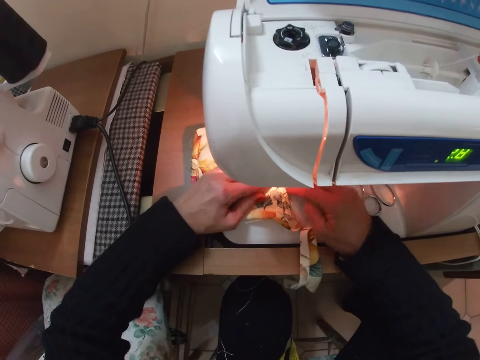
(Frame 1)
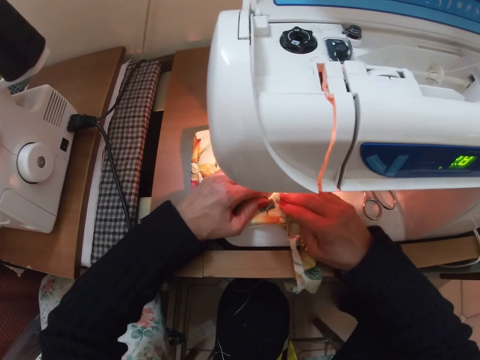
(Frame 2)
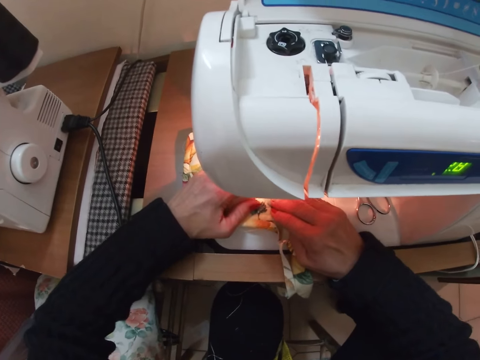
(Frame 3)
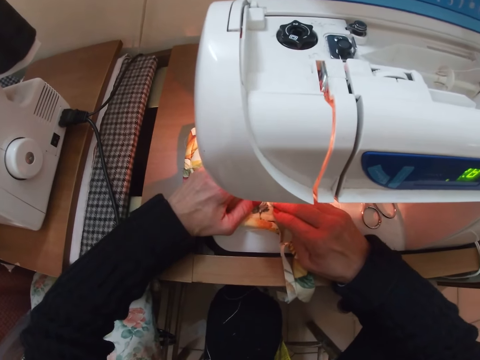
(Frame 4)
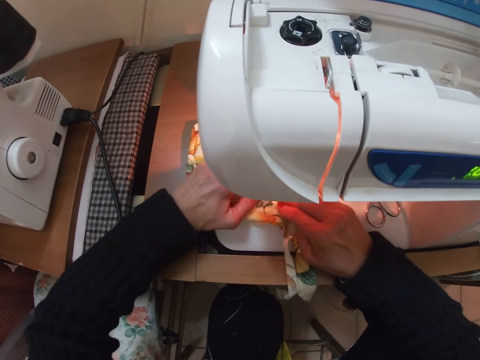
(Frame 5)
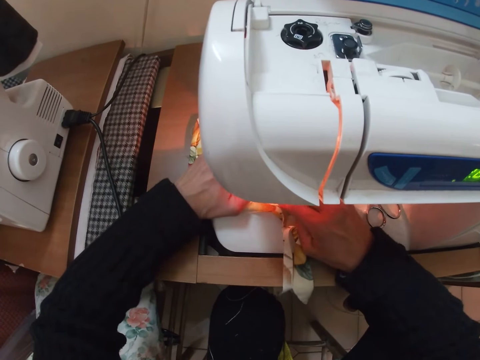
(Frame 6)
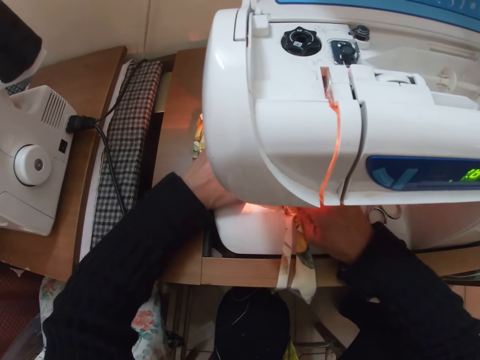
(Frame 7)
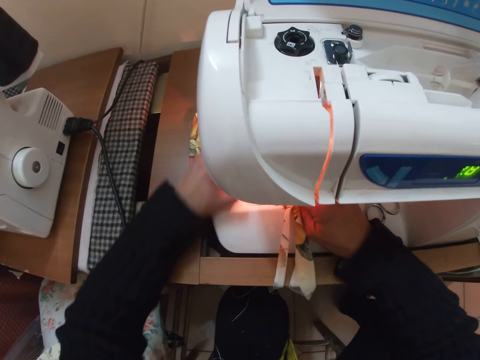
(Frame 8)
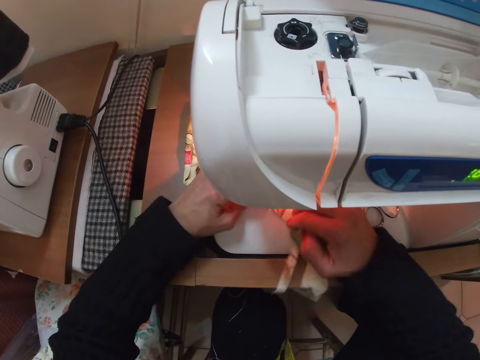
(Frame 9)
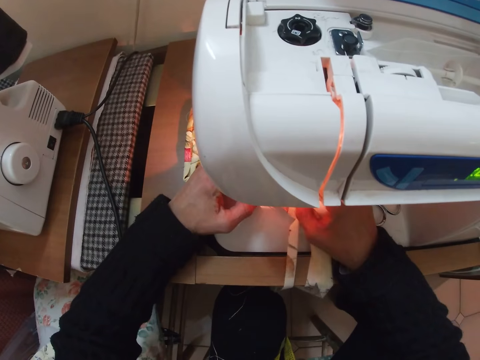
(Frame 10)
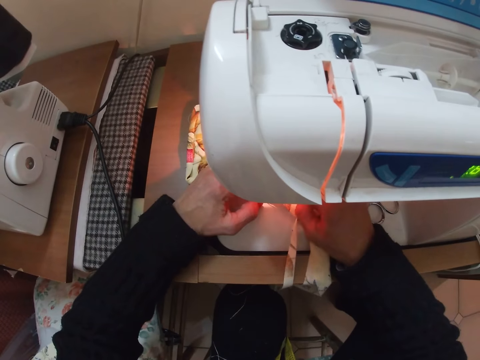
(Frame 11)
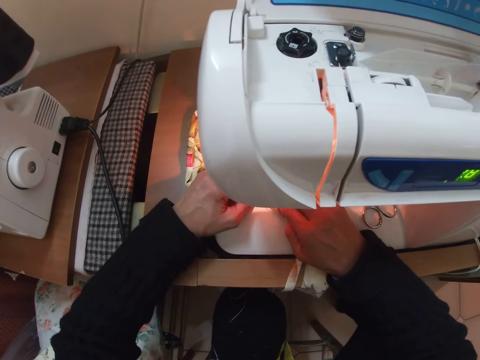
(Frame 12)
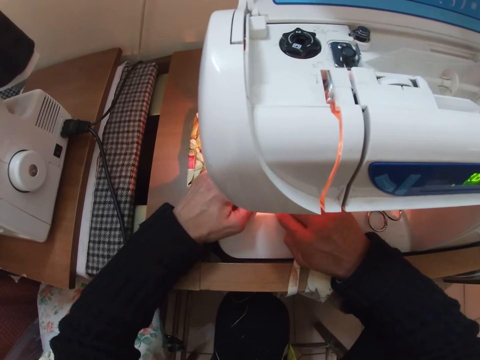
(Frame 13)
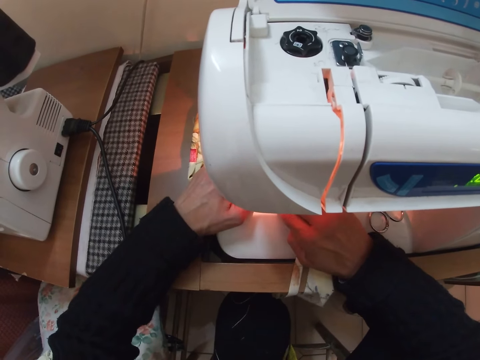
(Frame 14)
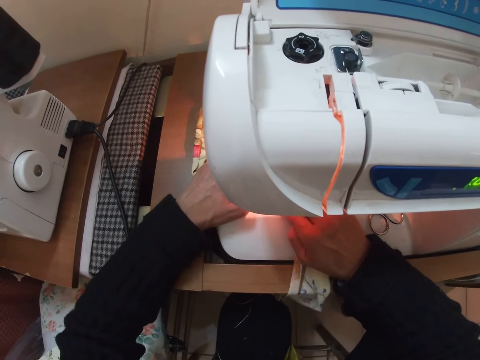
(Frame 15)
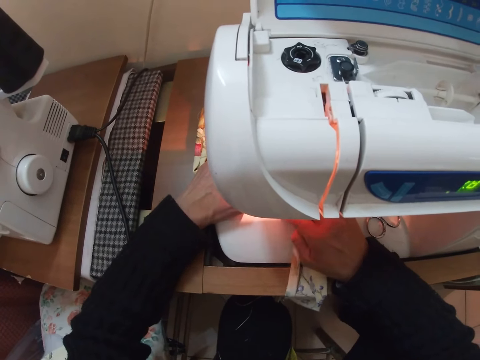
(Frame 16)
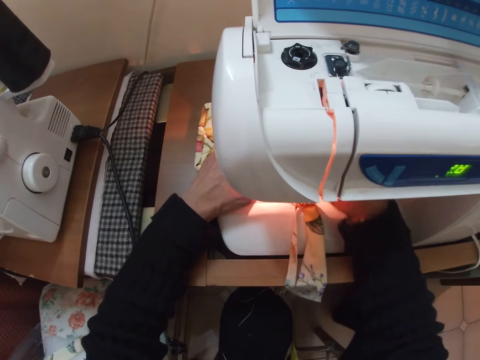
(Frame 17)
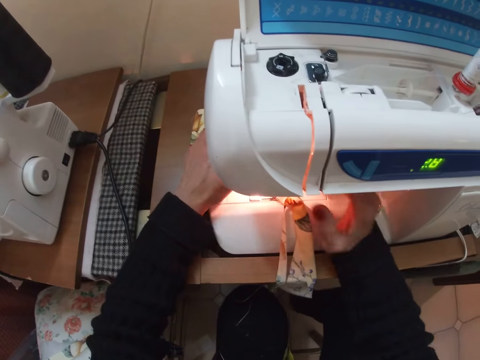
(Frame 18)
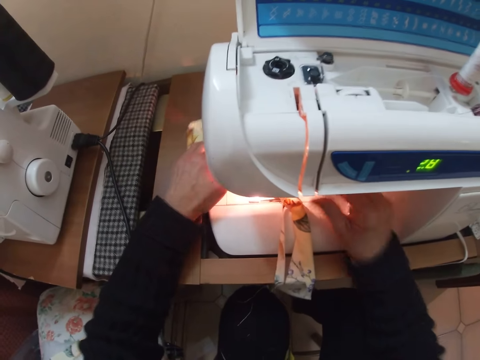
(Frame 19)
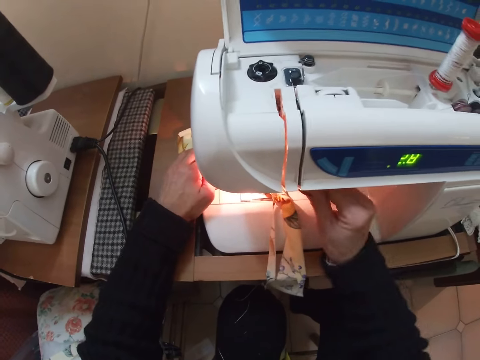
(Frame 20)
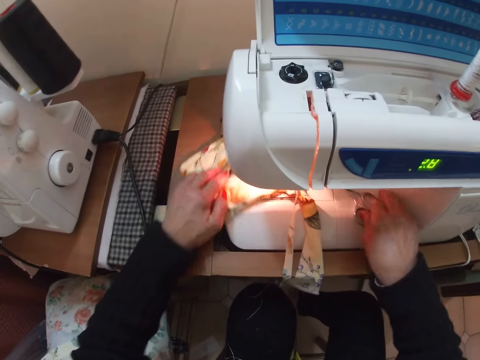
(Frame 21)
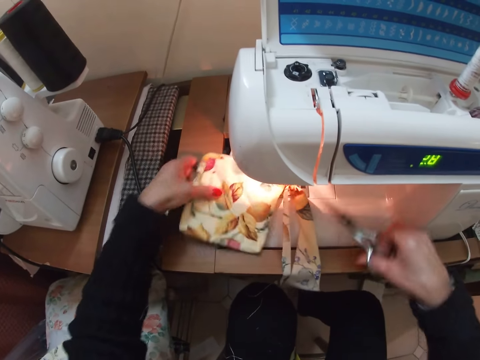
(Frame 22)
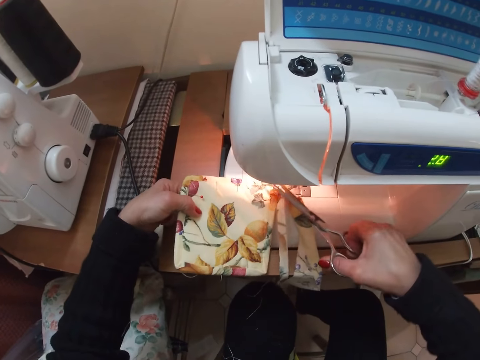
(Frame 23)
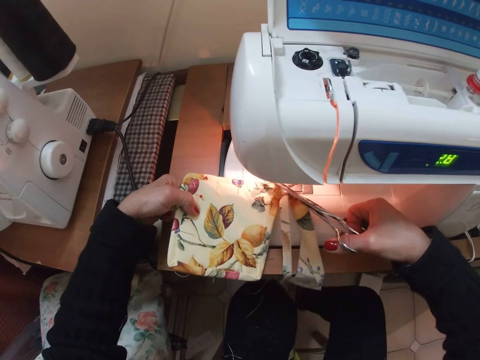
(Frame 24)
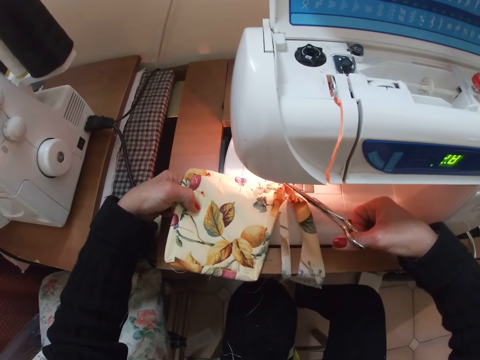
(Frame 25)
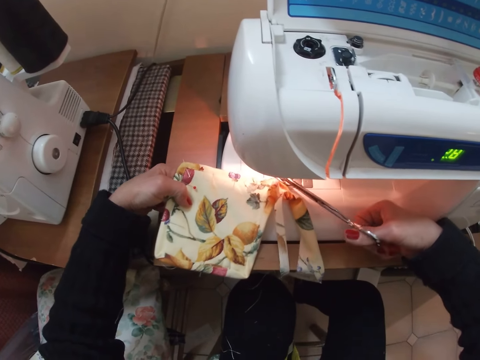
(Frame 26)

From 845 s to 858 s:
The camera wearer operates the sewing machine. She adjusts a part of the sewing machine with her right hand. She moves the garment. She picks up the scissors on the sewing machine with her right hand. She cuts a thread from the cloth with the scissors.

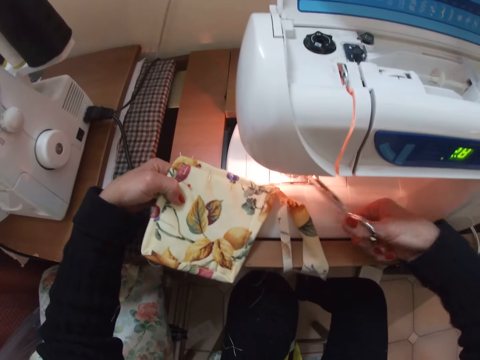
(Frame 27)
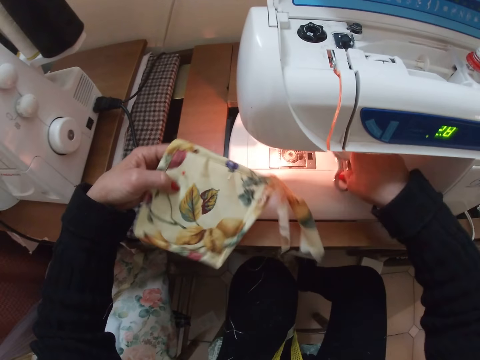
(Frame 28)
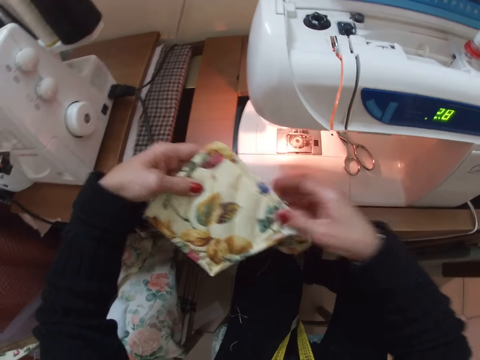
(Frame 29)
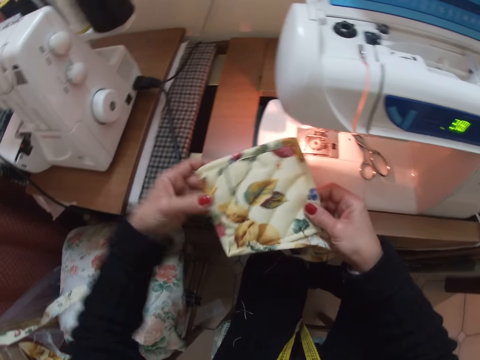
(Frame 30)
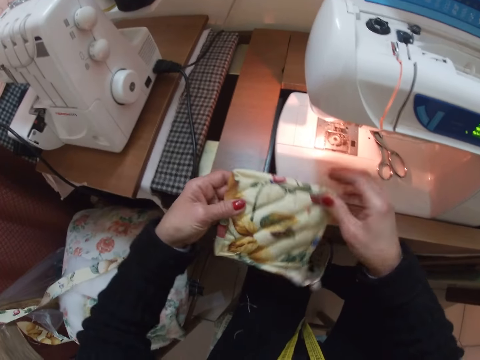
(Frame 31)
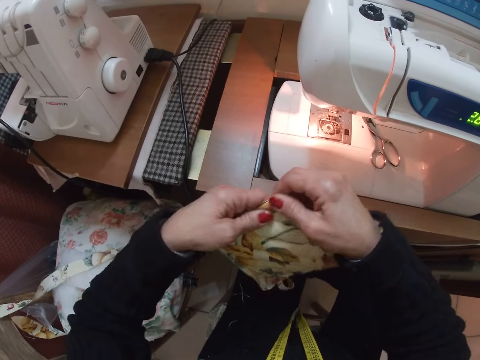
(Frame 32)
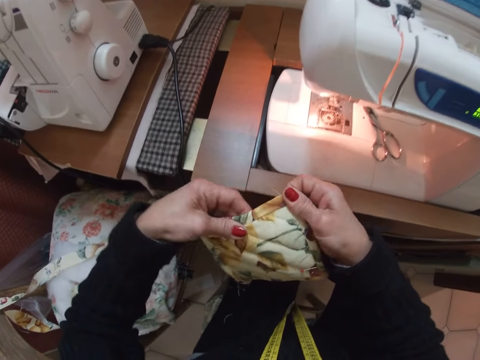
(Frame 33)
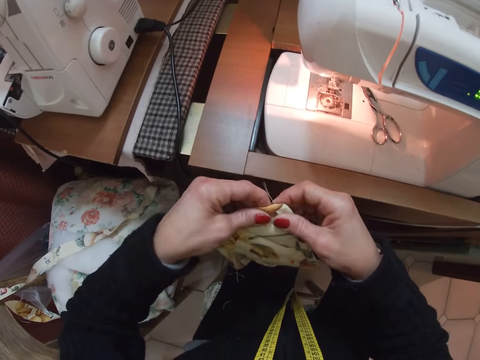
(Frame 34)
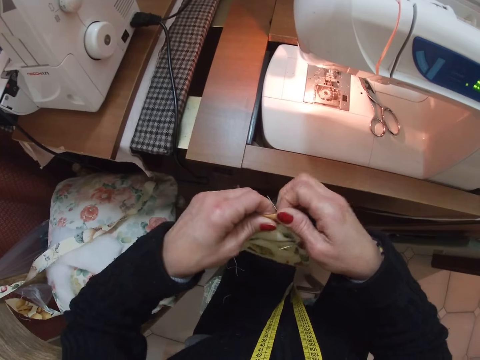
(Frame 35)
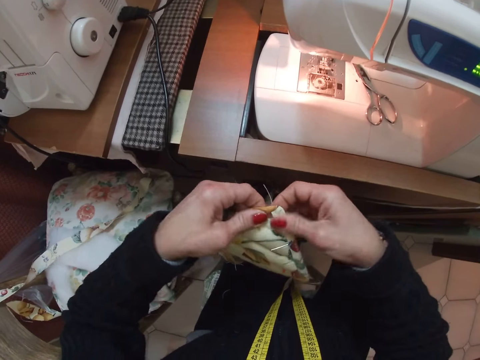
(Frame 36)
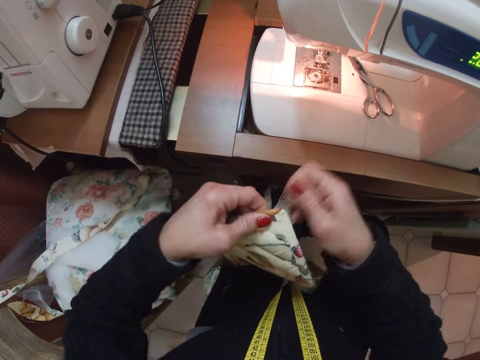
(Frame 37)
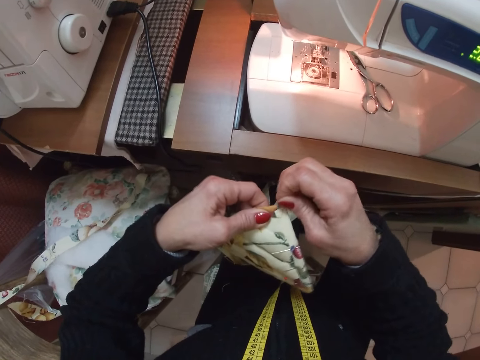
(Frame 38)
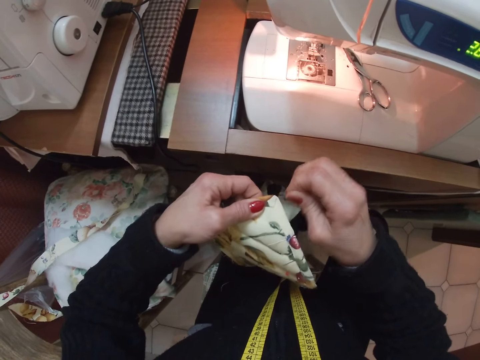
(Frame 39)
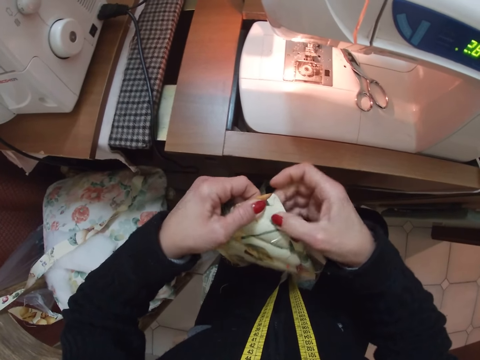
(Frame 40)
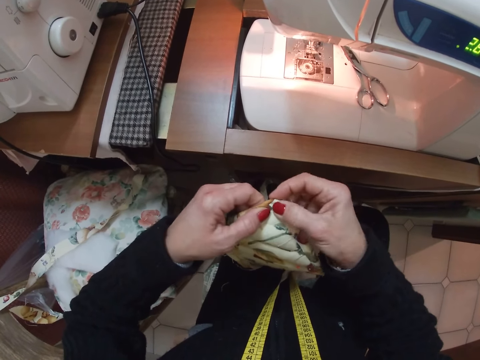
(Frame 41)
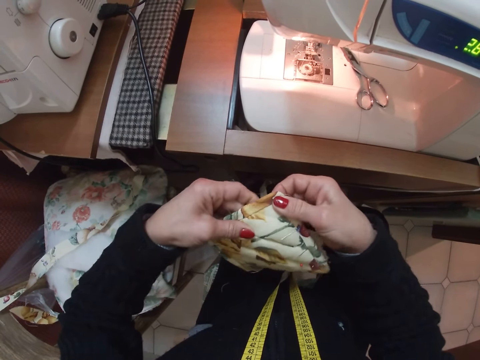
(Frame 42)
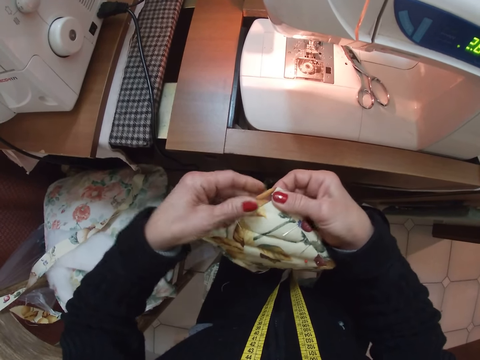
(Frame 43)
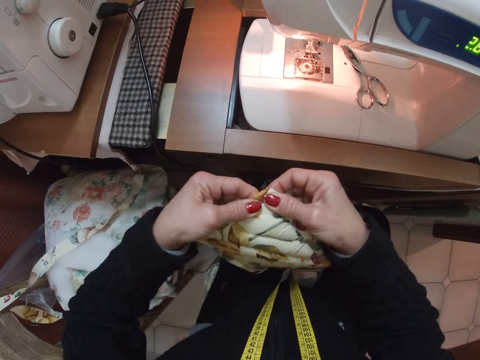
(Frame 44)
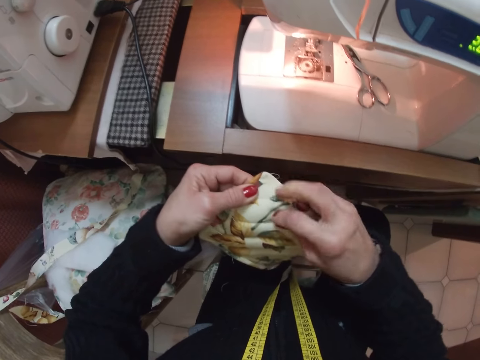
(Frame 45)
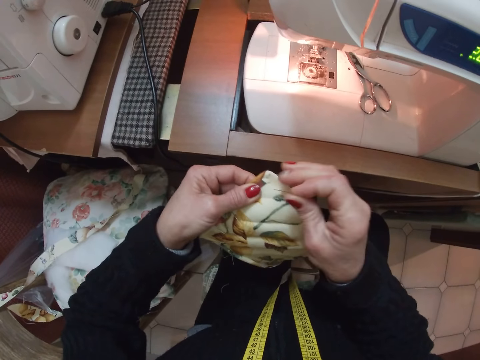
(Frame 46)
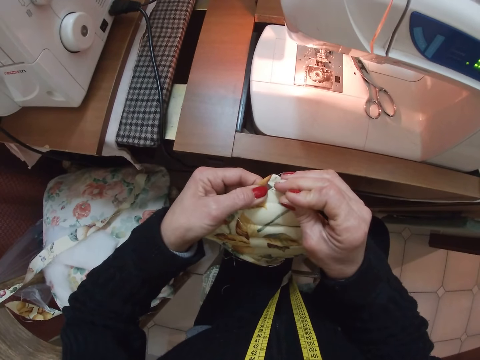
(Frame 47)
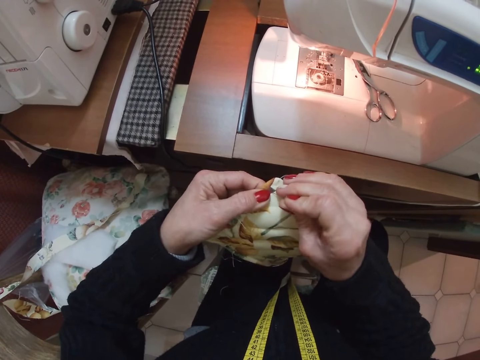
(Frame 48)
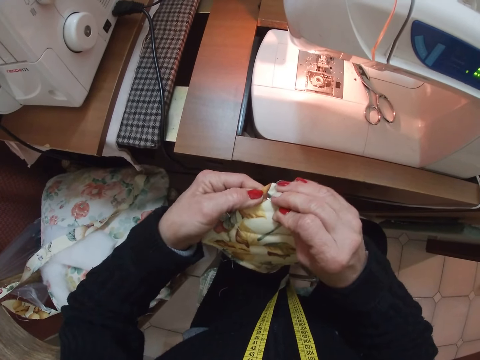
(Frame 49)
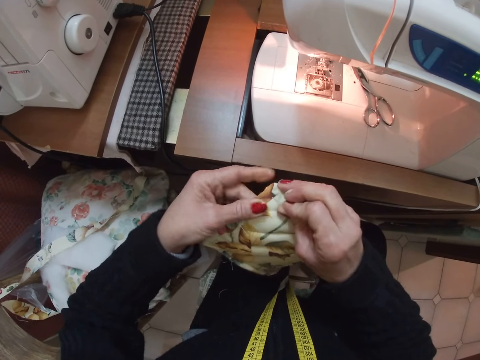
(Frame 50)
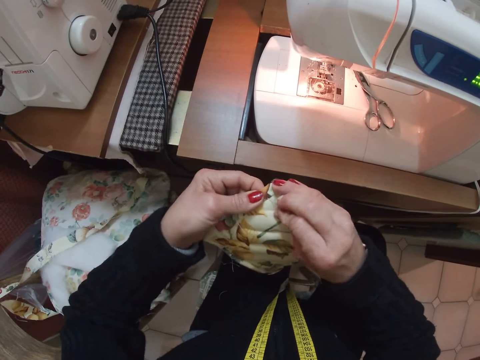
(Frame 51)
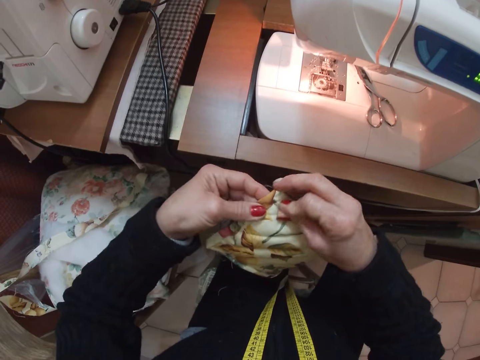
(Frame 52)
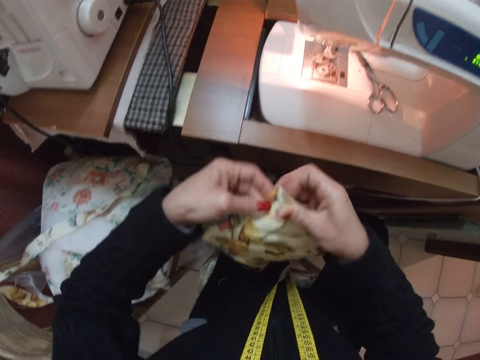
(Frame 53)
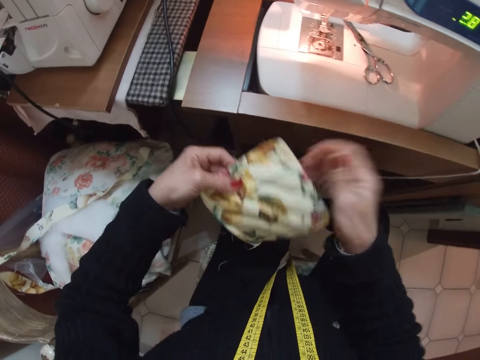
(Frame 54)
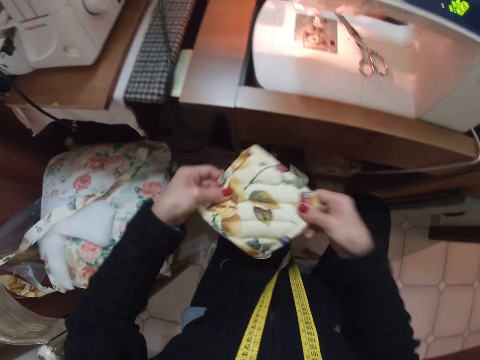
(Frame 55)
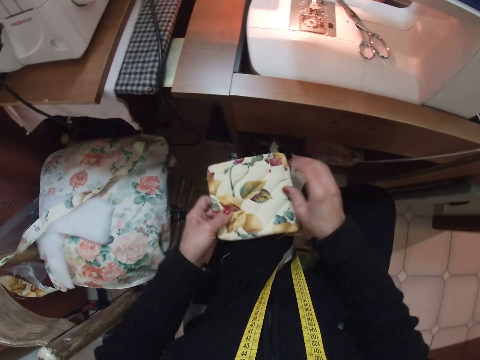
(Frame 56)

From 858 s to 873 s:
The camera wearer drops the scissors on the sewing machine. She withdraws the cloth from the sewing machine with her left hand. She adjusts the cloth with her hands. She pulls the threads. She removes a needle from the cloth with her right hand. She fixes the needle on the cloth with her right hand.
